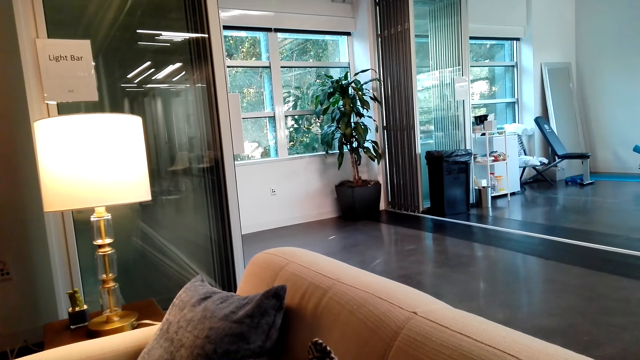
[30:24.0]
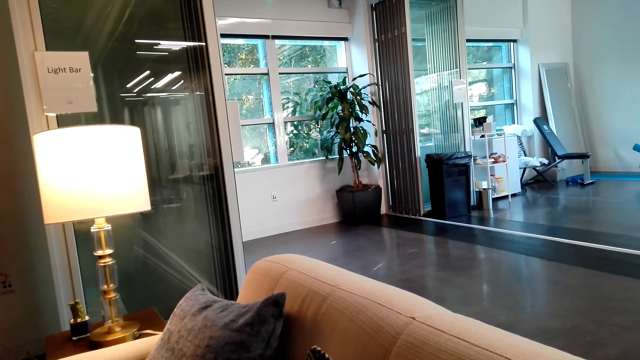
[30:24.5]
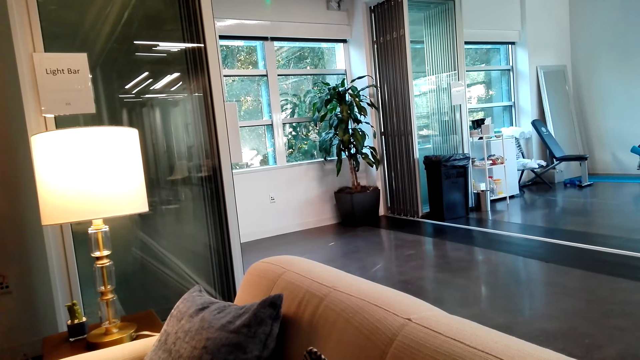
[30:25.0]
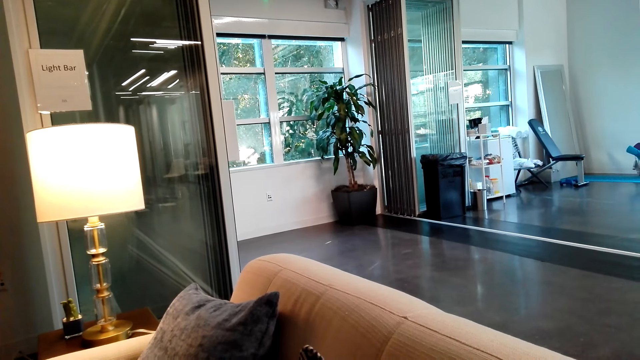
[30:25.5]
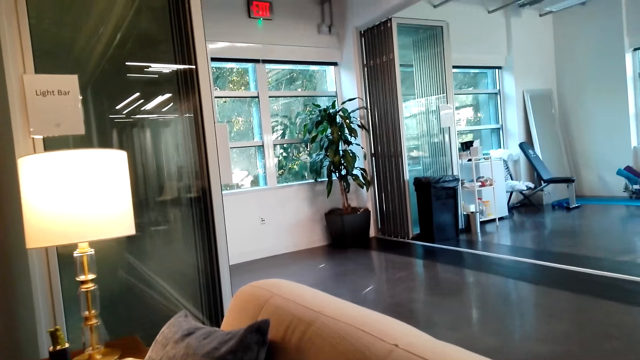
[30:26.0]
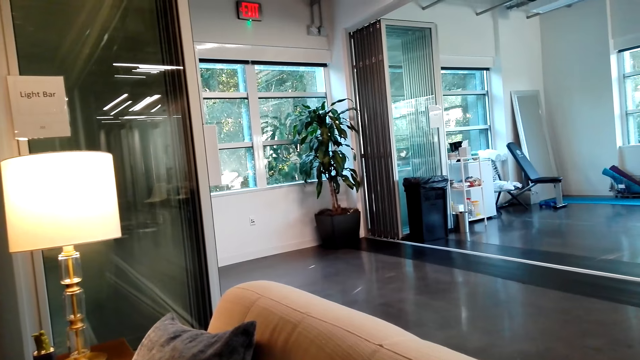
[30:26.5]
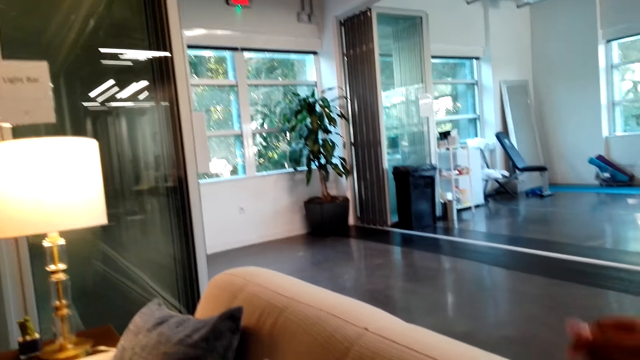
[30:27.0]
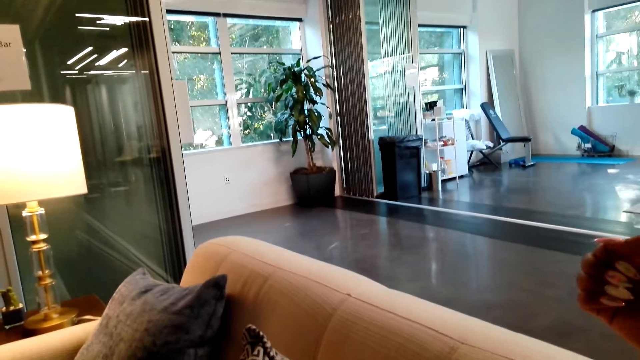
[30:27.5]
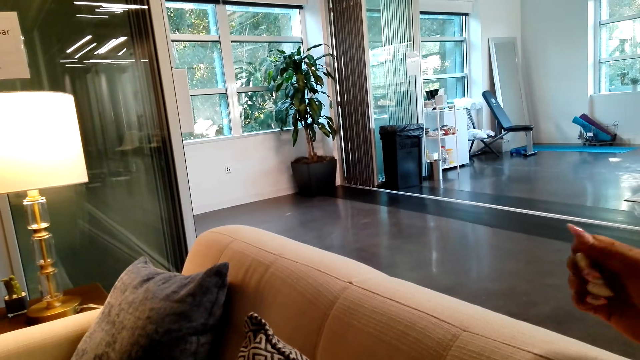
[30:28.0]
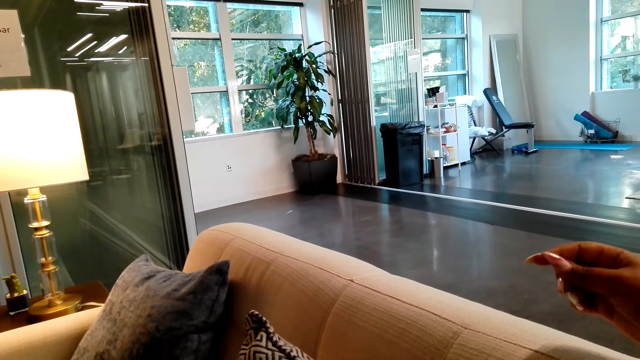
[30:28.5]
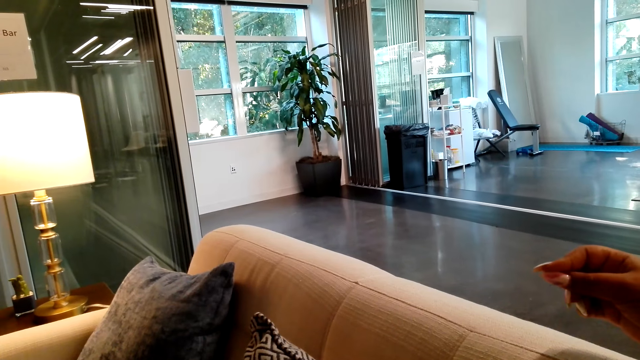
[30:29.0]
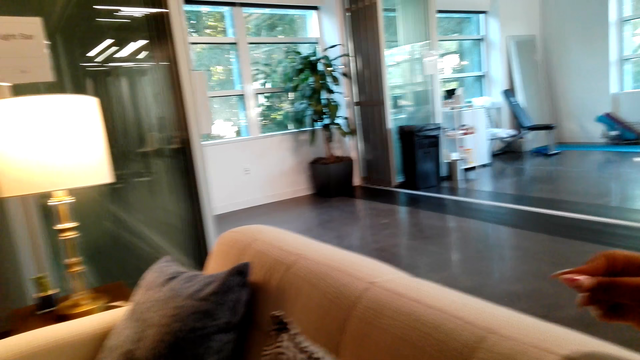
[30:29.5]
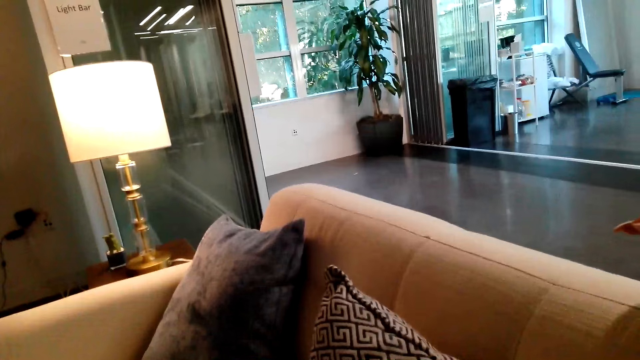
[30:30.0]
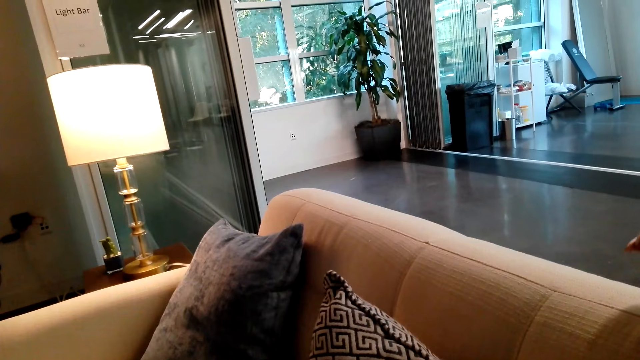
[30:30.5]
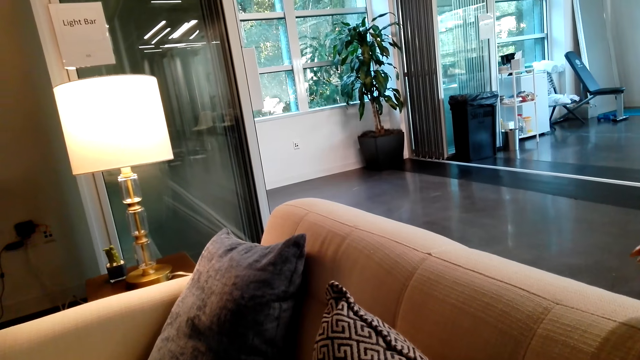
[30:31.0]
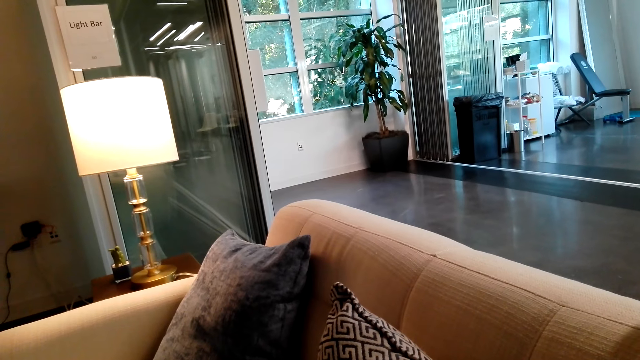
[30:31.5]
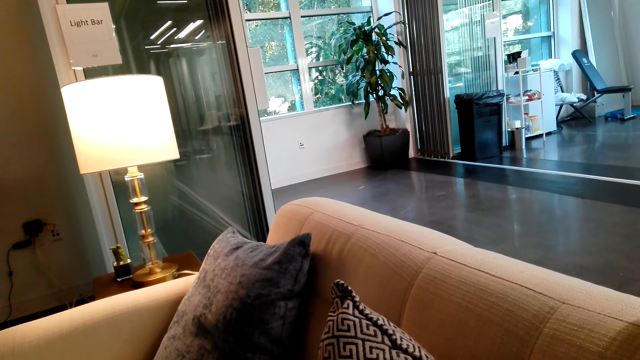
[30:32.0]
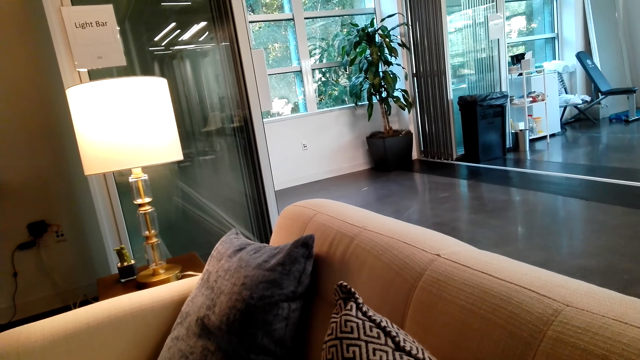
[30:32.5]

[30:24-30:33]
The camera wearer stares around the room. They fold the fingers of the right hand.

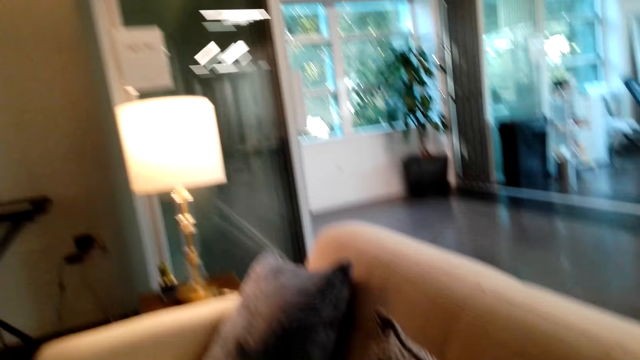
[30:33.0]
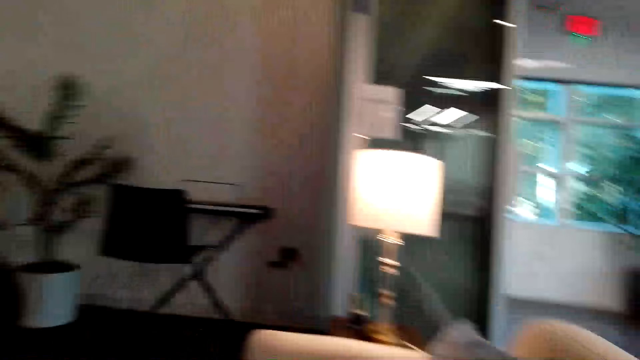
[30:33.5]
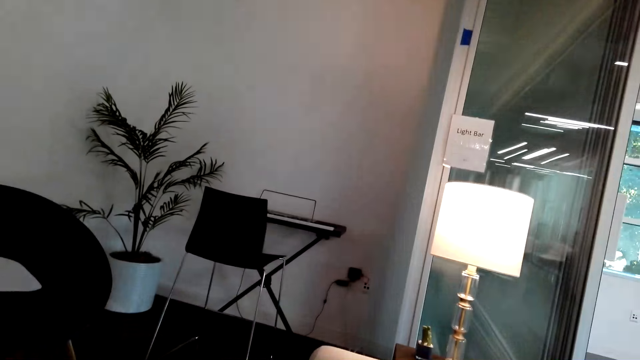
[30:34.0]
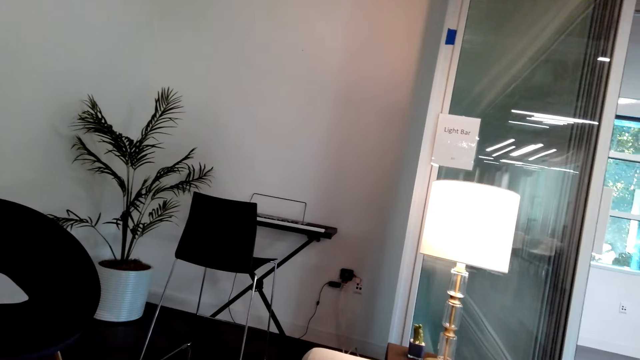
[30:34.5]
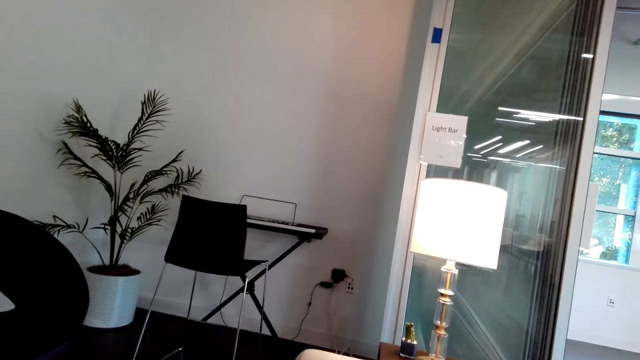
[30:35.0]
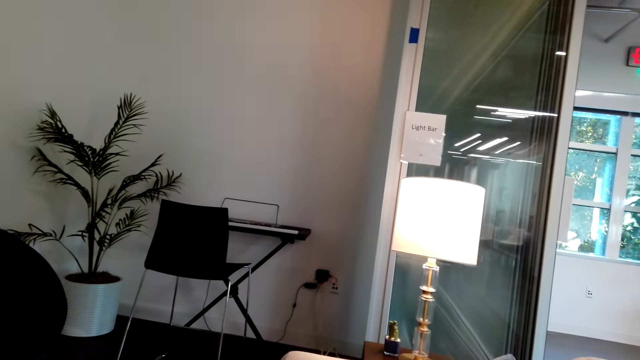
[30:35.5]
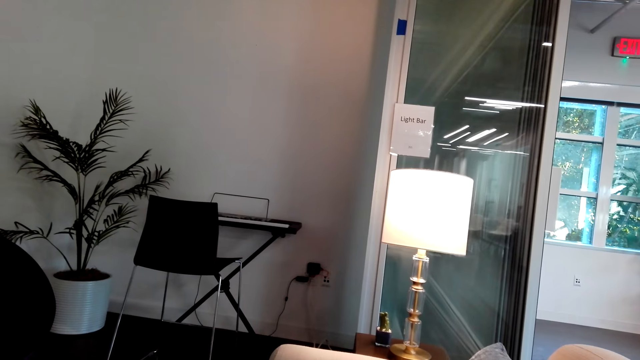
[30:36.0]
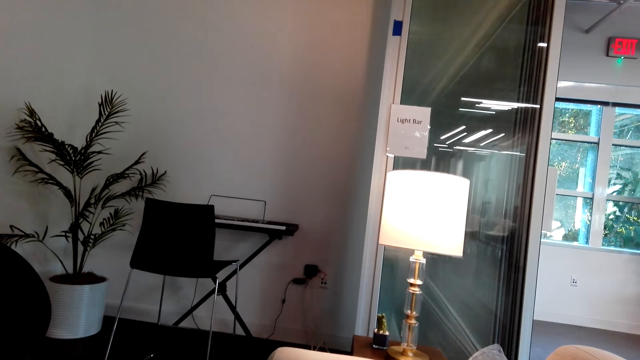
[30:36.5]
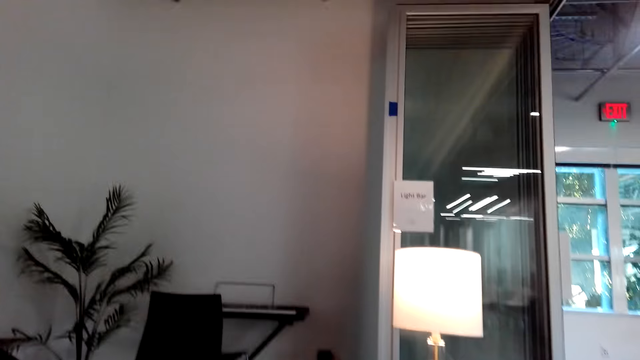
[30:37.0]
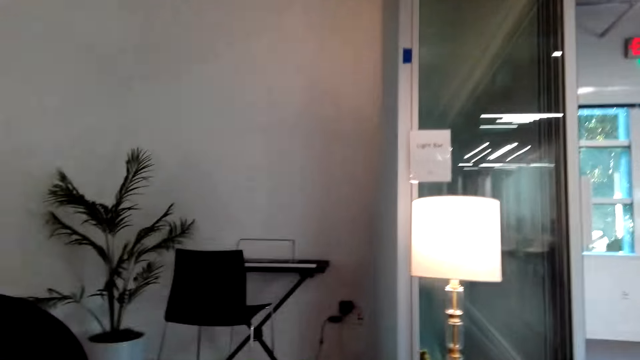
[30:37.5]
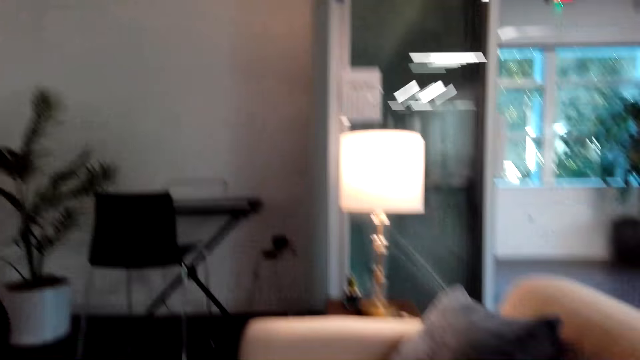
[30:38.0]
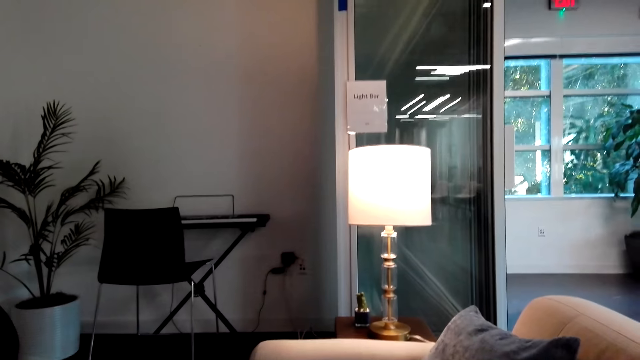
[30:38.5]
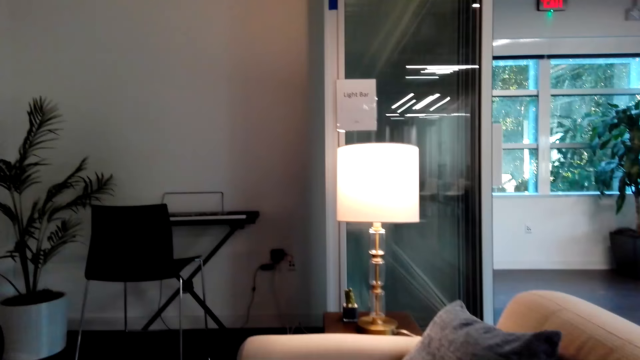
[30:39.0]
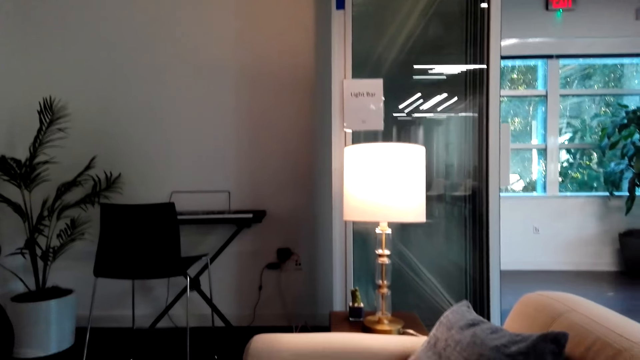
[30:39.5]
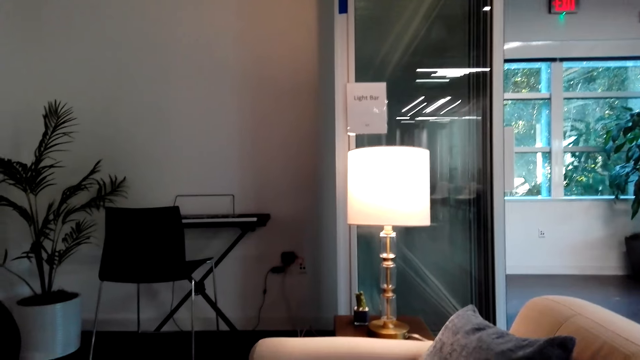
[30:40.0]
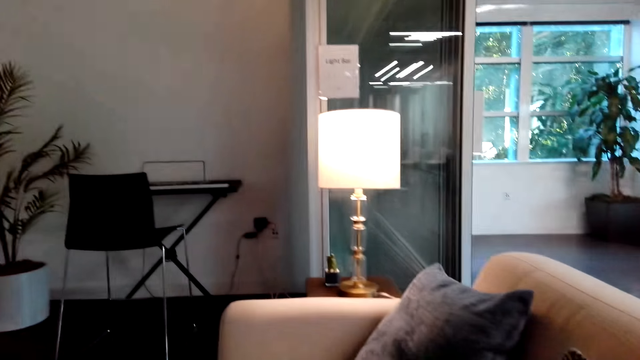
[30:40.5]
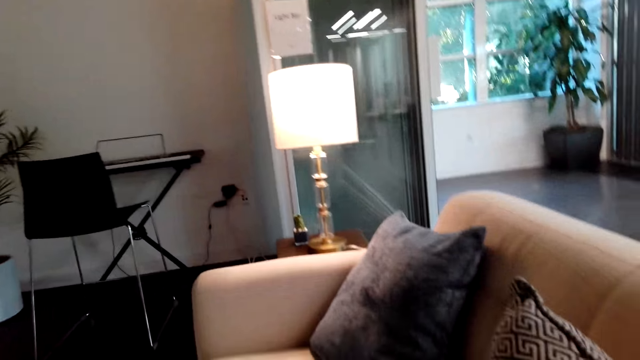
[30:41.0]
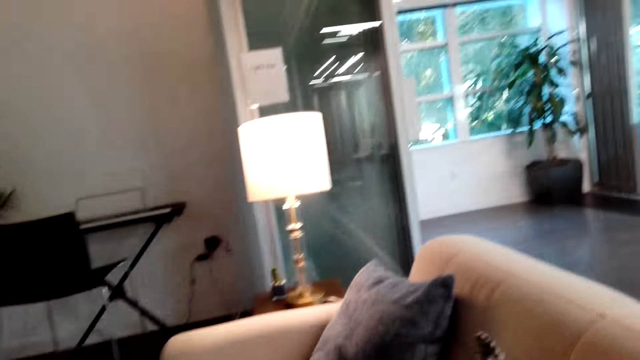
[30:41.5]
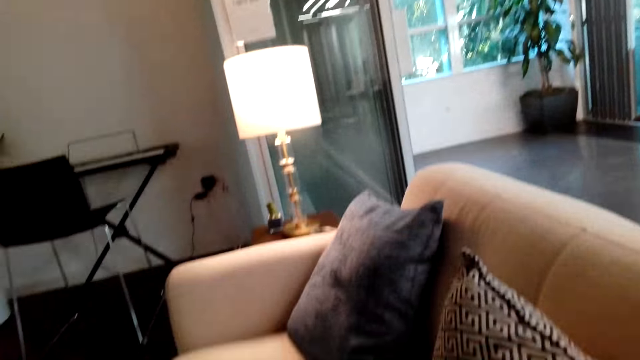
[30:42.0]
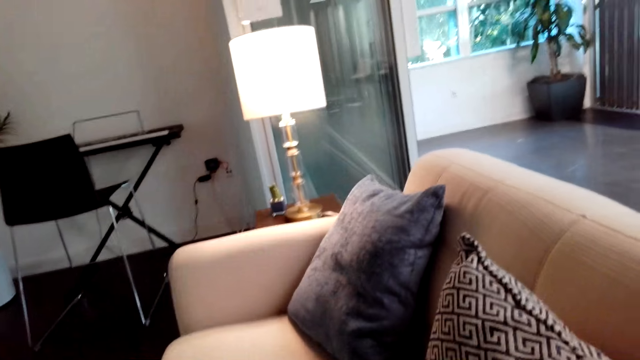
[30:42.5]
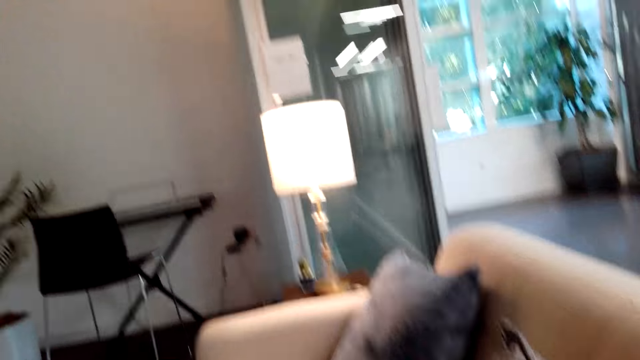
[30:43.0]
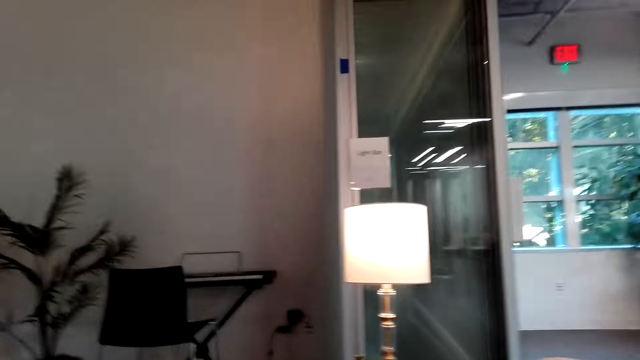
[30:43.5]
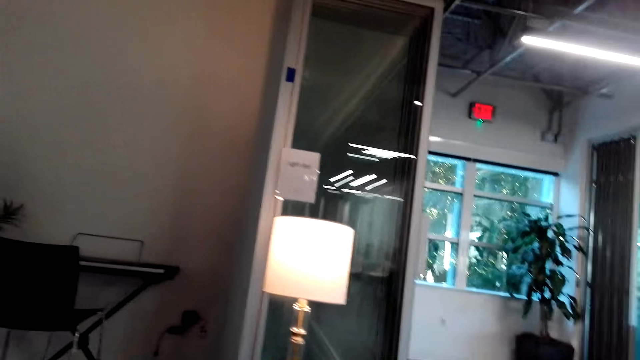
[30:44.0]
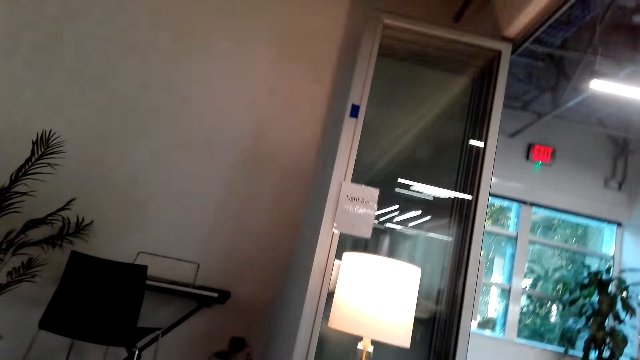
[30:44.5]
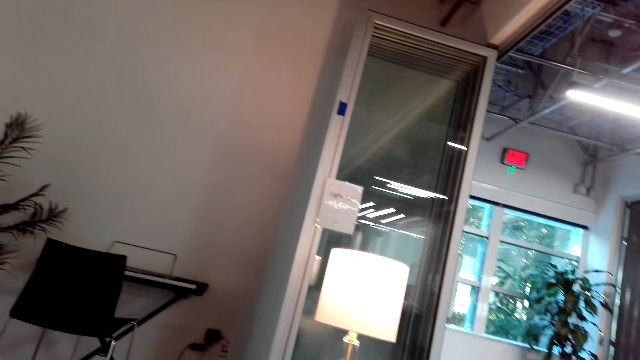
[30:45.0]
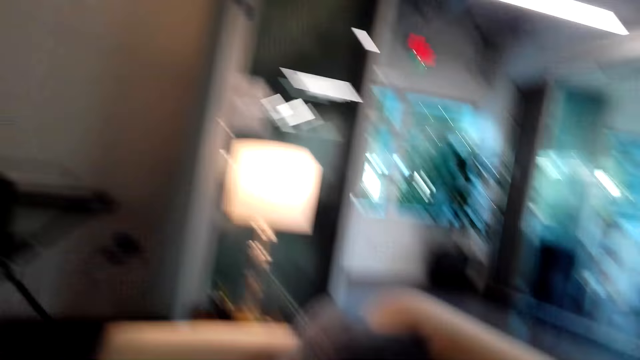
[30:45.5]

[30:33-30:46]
The camera wearer turns around the house. They talk on the mobile phone.
